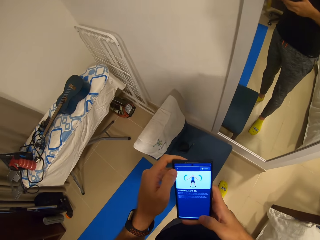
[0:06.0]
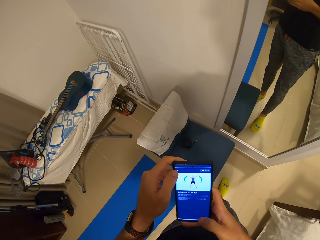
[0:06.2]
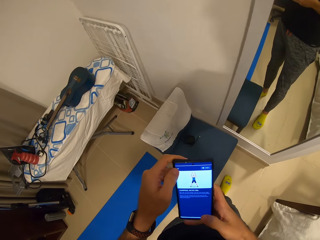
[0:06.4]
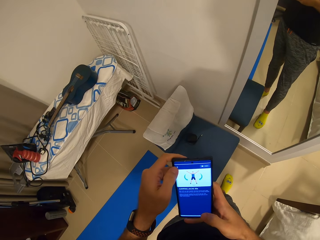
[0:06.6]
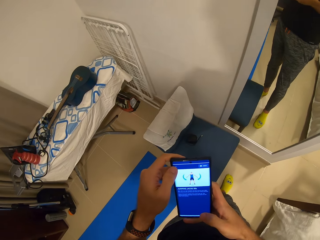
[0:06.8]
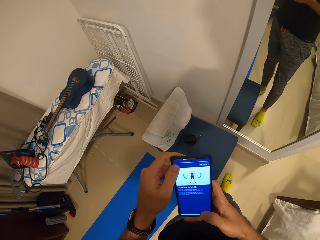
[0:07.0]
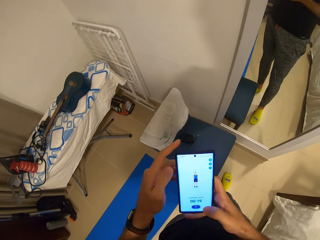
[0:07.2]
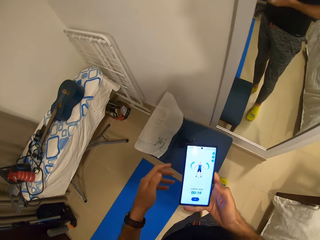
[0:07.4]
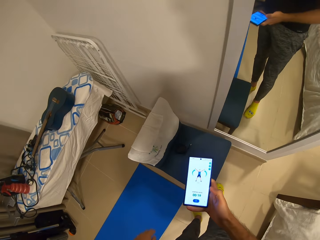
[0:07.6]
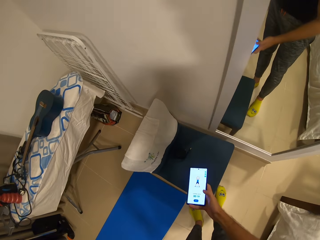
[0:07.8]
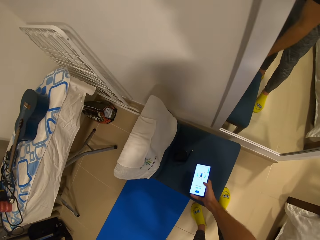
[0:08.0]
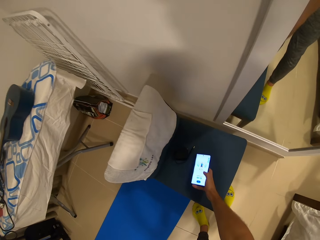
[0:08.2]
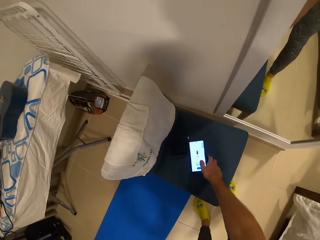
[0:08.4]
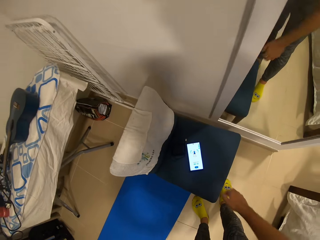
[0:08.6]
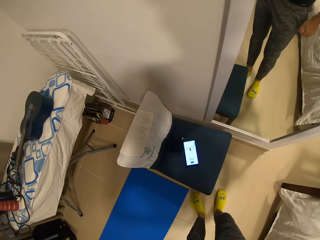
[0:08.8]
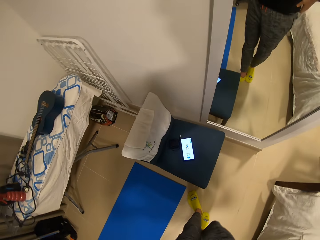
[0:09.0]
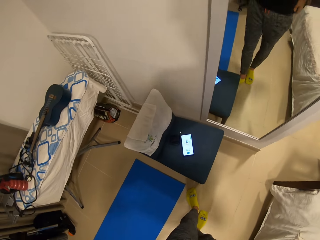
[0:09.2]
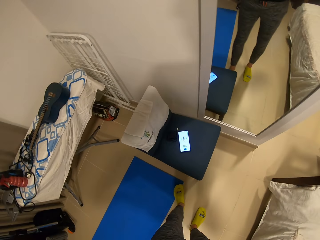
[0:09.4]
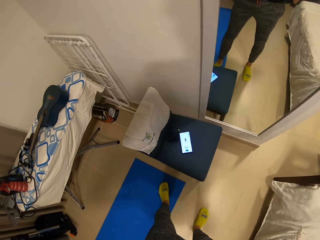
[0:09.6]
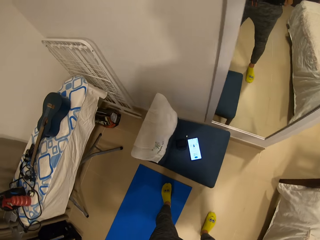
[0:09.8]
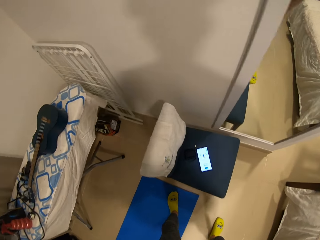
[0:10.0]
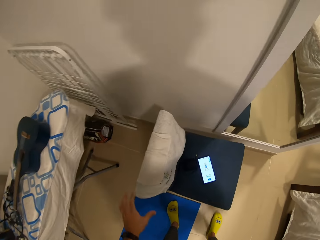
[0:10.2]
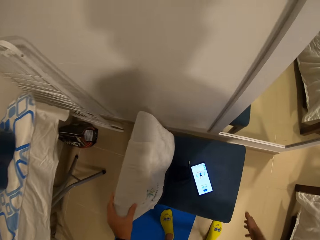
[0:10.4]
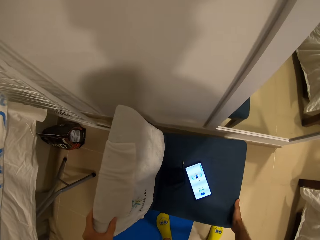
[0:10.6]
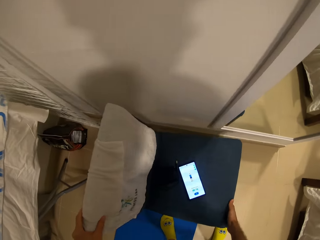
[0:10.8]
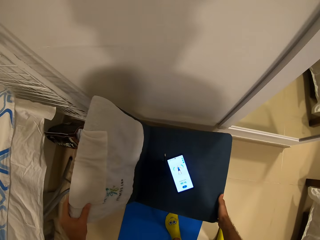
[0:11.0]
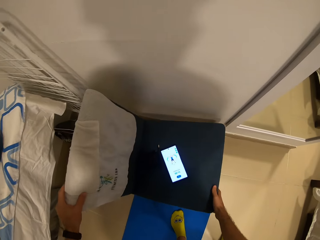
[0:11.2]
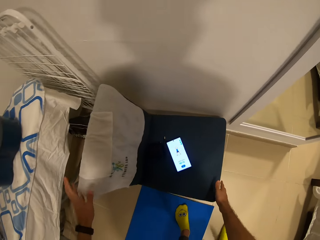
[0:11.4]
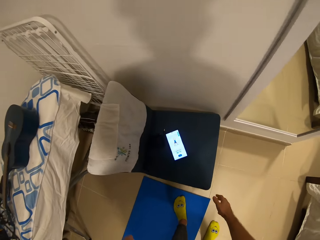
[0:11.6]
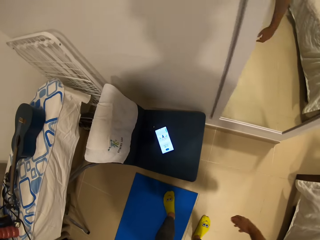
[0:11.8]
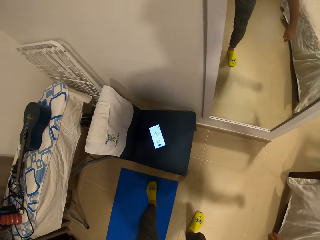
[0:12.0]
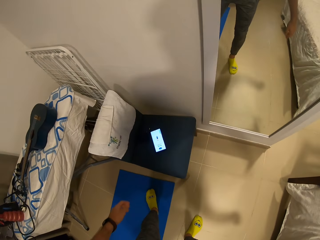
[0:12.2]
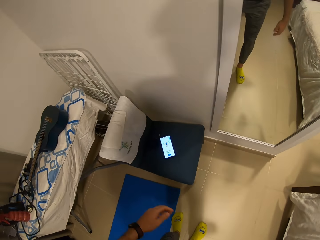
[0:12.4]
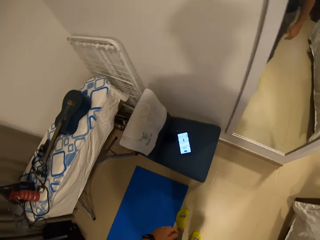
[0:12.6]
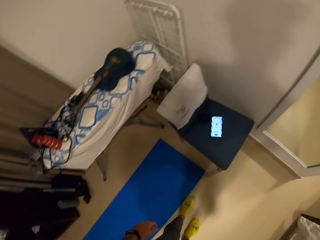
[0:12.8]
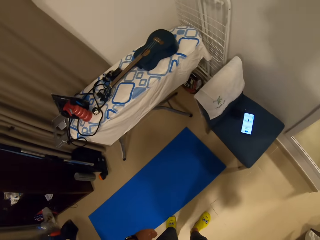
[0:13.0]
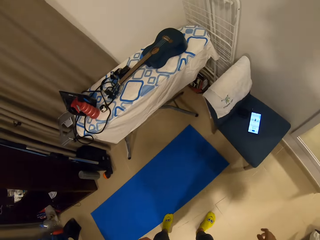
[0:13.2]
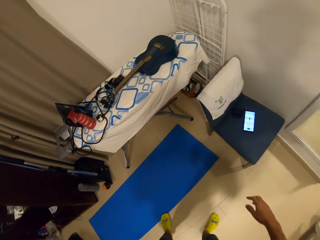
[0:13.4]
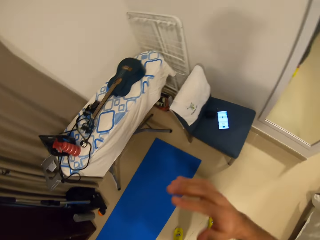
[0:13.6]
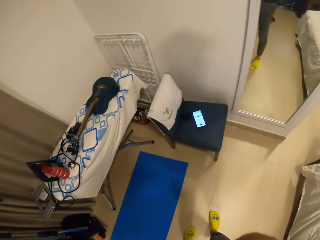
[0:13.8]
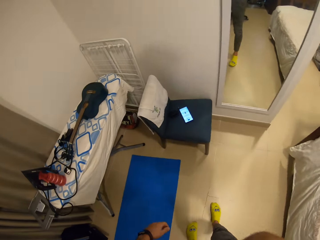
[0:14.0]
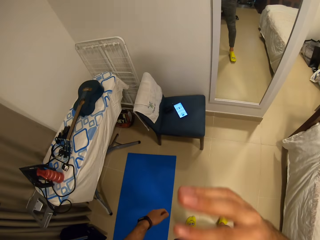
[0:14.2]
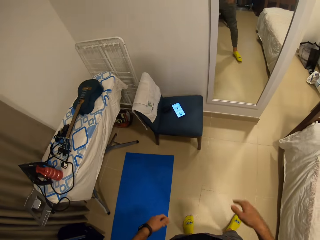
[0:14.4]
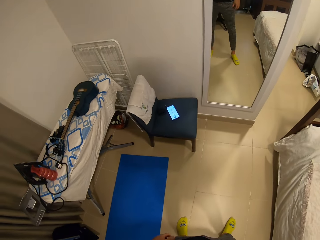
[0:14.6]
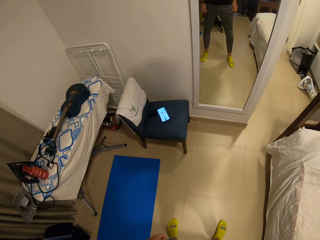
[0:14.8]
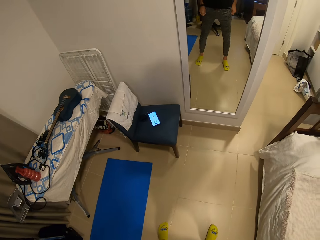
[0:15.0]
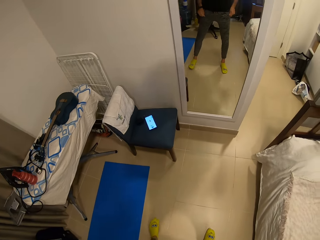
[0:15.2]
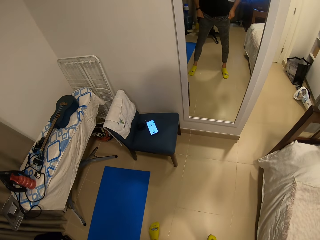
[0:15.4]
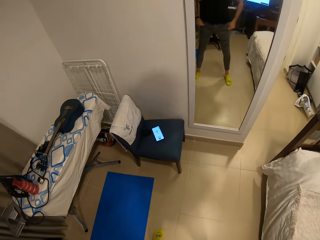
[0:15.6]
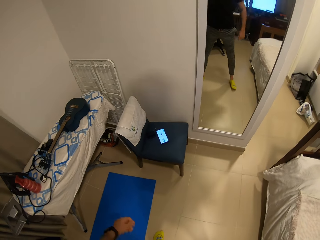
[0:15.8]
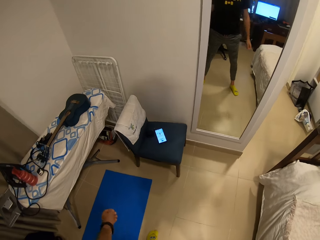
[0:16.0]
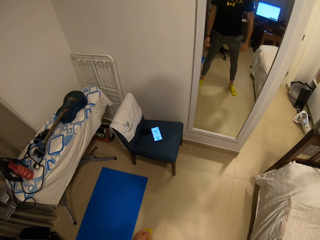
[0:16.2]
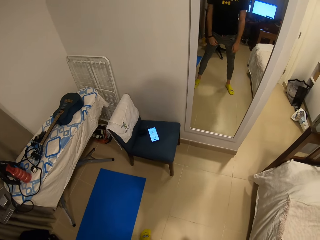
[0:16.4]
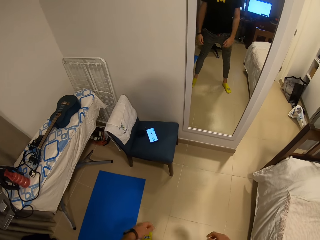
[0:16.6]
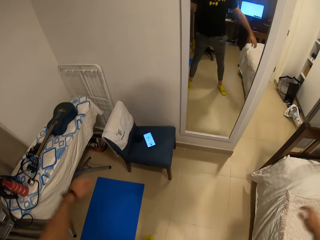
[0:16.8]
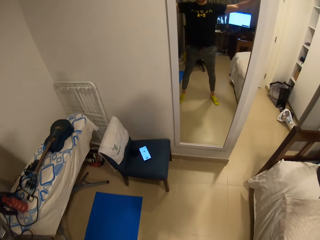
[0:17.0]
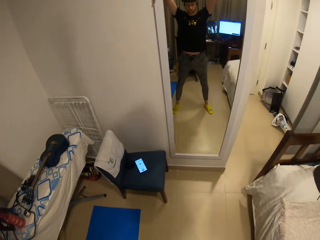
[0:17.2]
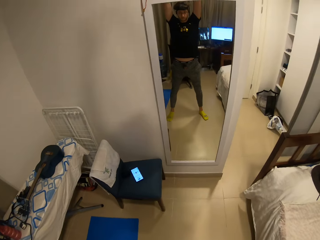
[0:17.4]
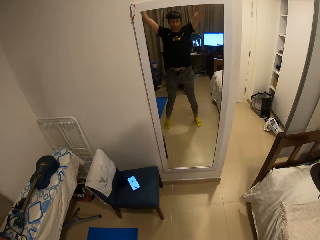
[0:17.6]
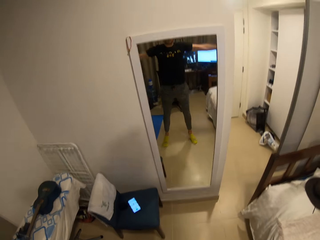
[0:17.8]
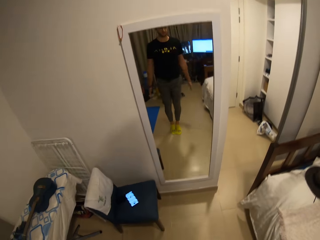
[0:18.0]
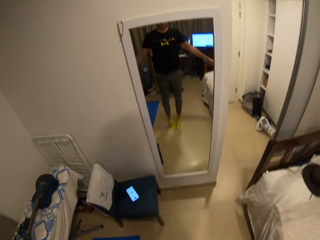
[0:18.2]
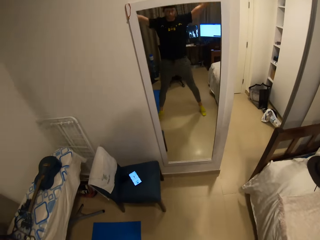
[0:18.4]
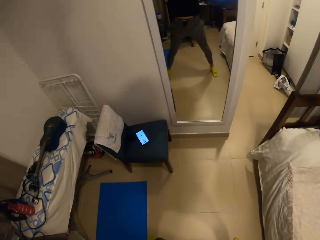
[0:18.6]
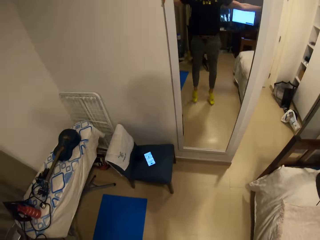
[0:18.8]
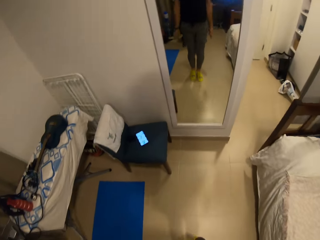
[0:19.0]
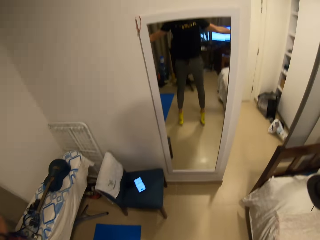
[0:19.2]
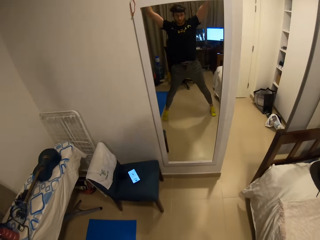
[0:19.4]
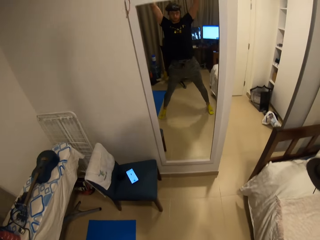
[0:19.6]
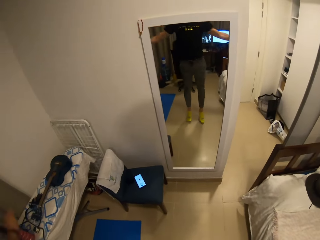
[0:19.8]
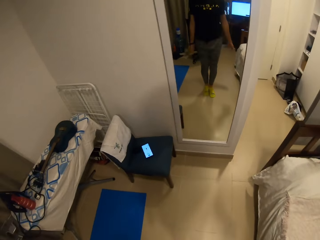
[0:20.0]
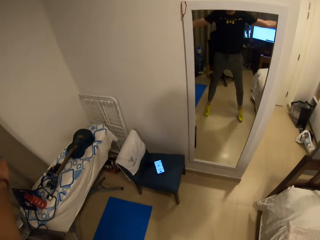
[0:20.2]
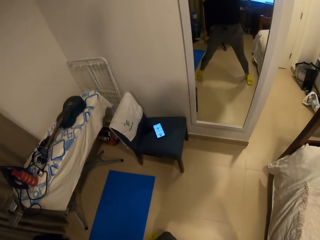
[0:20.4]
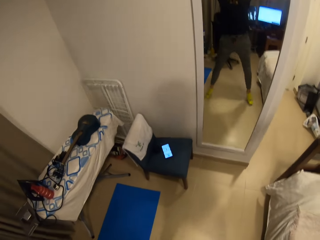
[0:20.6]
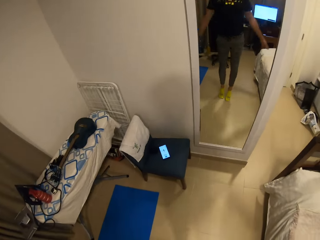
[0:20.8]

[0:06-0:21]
The camera wearer drops the phone on a chair with his right hand. He steps away from the chair. He moves the chair with both hands. He pulls his hand off the chair. He moves an exercise mat on the floor with his left leg. He looks at the mirror. He does jumping jacks.

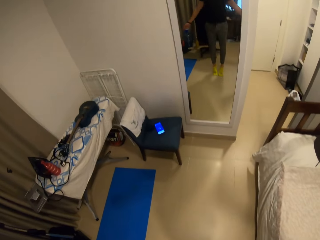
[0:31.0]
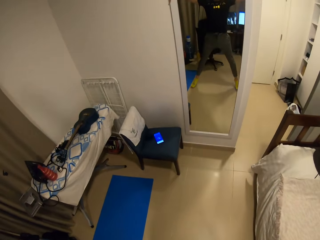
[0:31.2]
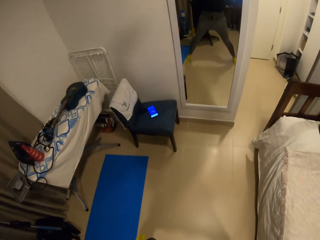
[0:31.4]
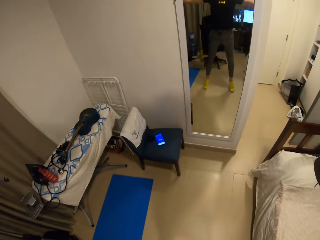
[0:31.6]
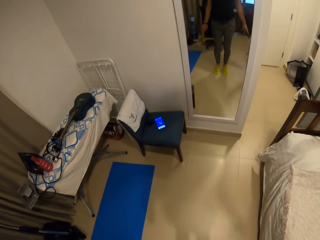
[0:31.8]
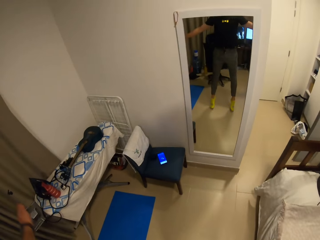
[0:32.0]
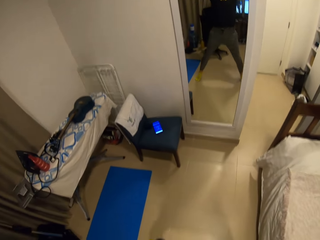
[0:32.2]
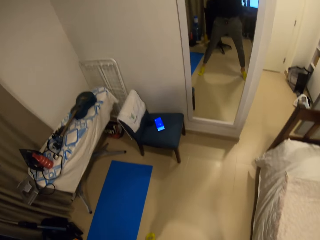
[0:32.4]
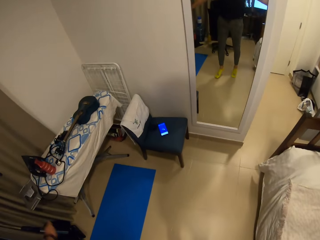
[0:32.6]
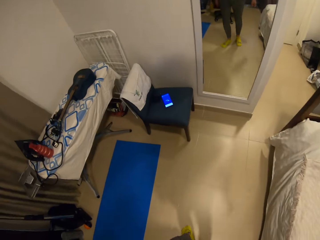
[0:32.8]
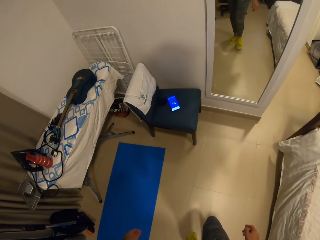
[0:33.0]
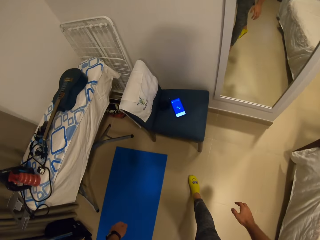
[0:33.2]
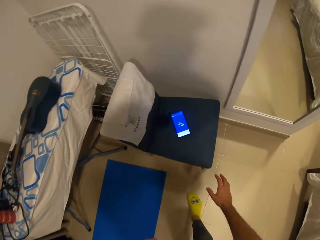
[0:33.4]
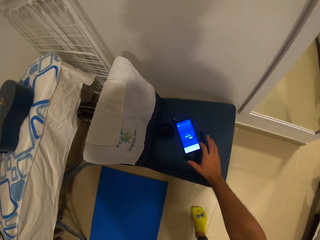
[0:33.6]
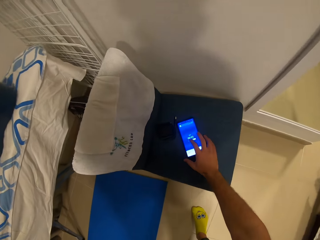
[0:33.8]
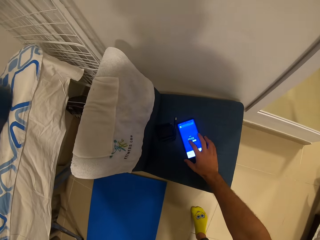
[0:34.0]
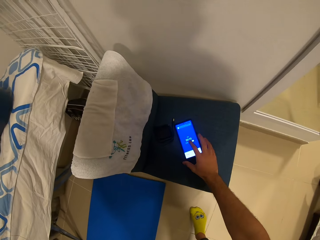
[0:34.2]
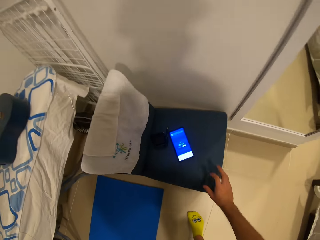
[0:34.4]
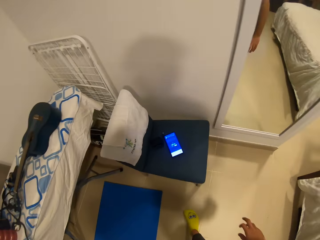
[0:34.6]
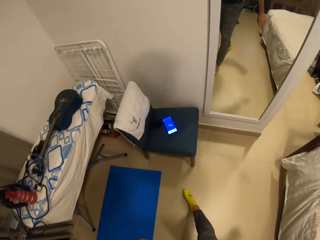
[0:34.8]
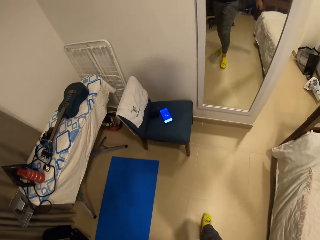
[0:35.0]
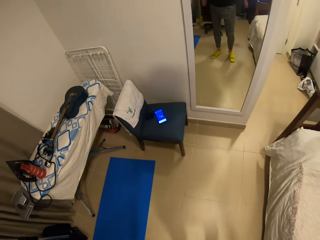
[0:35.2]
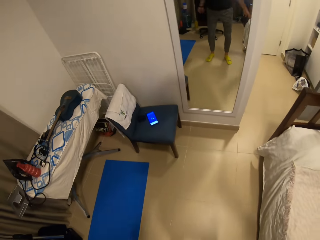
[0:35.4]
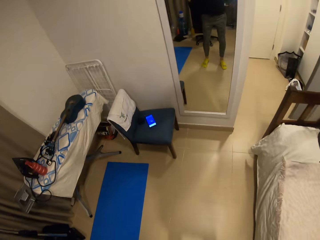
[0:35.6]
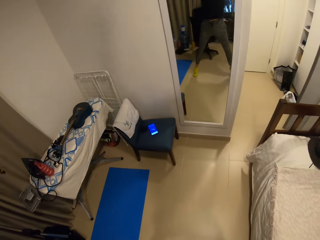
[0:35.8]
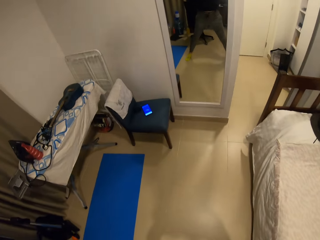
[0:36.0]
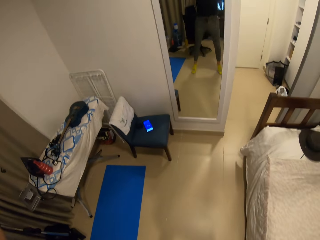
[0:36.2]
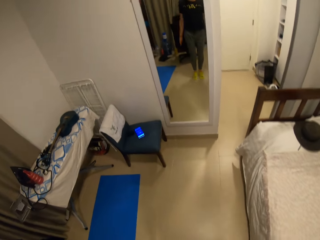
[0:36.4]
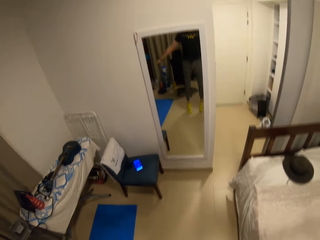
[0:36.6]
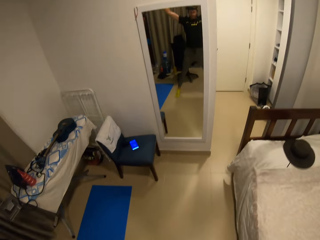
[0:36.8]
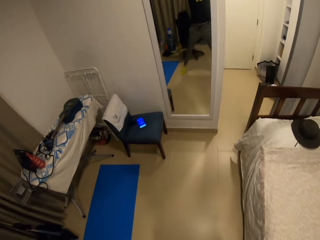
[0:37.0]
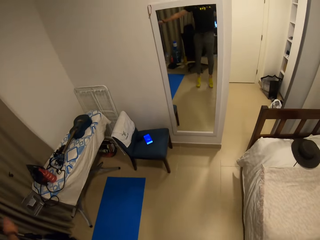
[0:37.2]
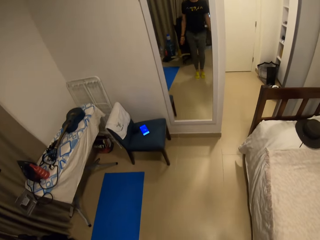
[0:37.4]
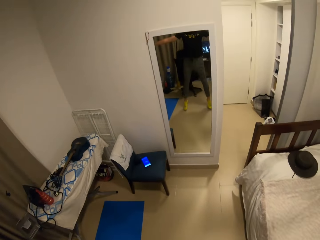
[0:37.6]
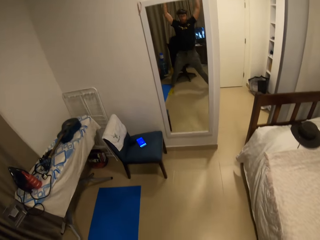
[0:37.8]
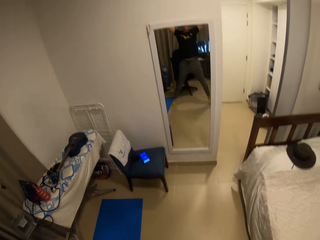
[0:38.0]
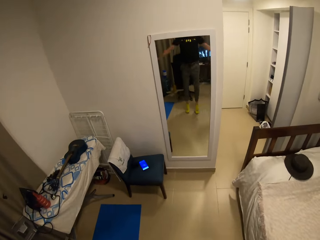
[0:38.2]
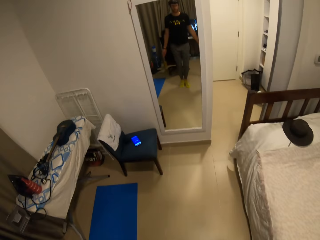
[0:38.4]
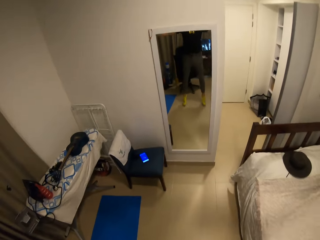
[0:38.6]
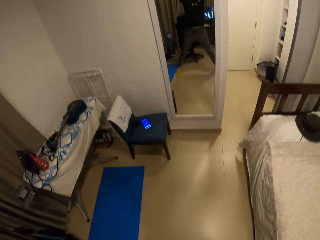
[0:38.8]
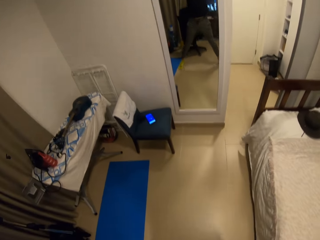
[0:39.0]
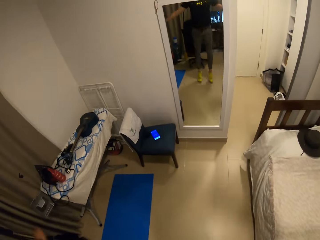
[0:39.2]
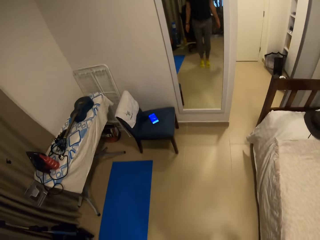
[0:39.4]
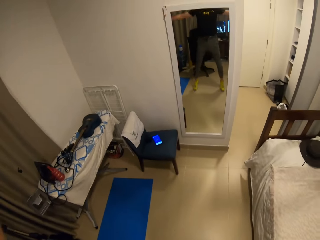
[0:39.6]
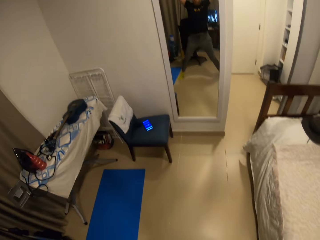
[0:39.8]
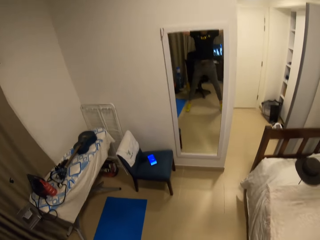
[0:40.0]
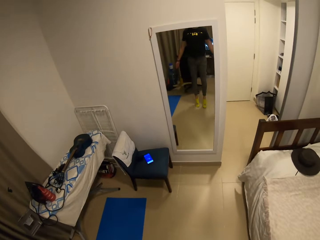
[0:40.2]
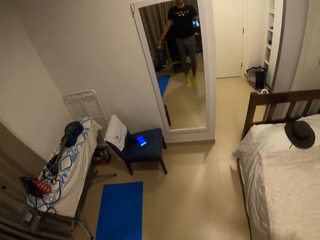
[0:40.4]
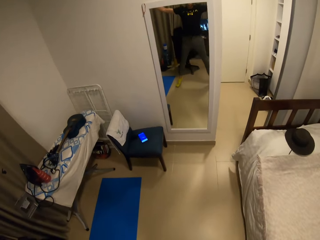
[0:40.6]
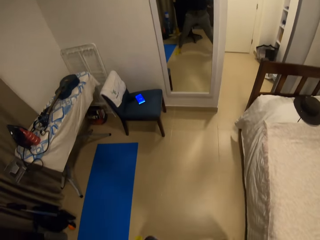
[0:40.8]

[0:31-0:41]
The camera wearer walks toward the phone. He presses the phone on the chair with his right hand, with his finger. He steps away from the chair. He does jumping jacks.
